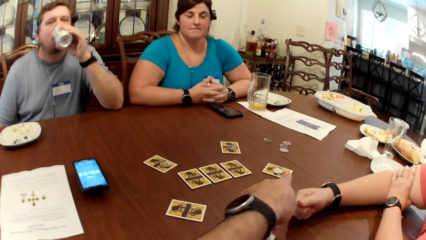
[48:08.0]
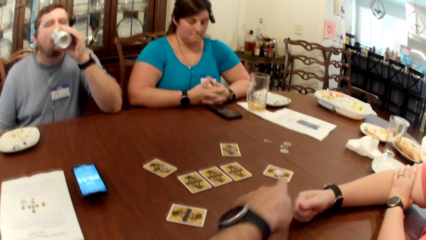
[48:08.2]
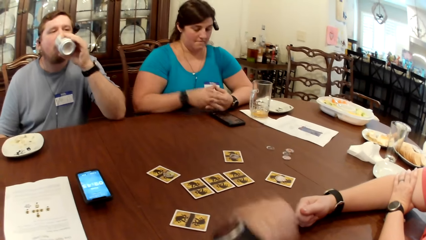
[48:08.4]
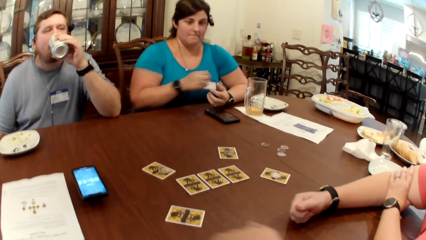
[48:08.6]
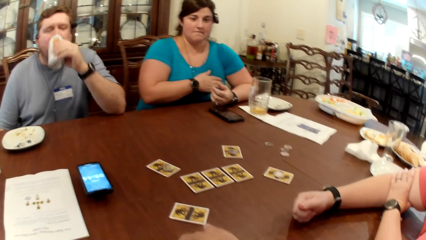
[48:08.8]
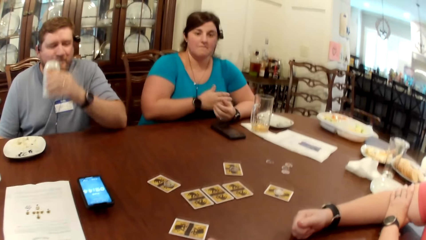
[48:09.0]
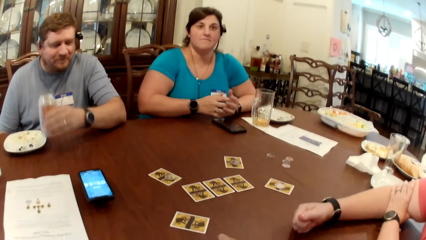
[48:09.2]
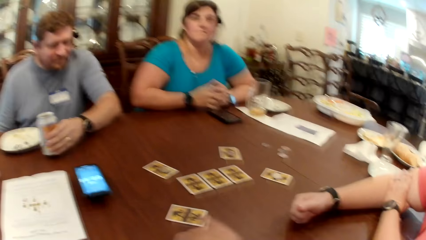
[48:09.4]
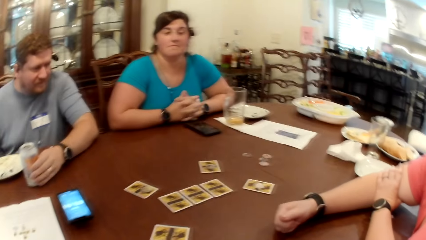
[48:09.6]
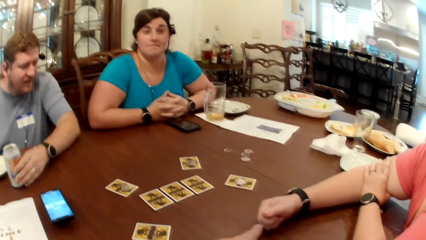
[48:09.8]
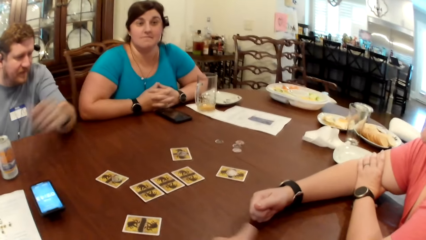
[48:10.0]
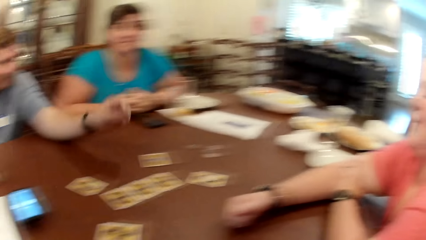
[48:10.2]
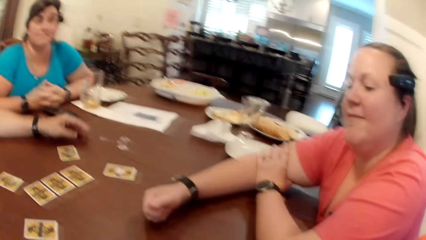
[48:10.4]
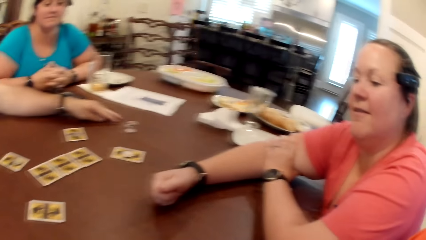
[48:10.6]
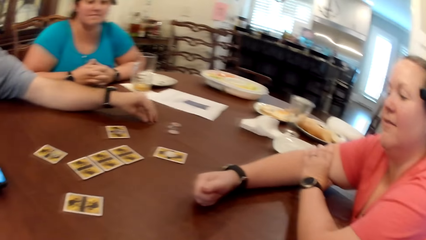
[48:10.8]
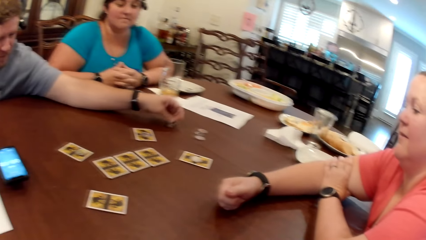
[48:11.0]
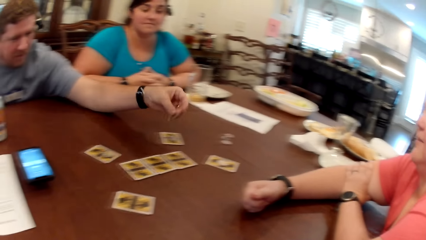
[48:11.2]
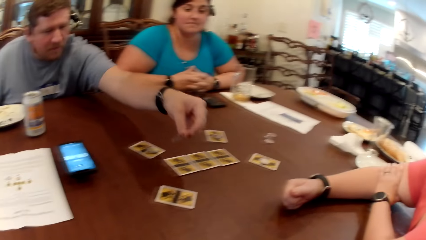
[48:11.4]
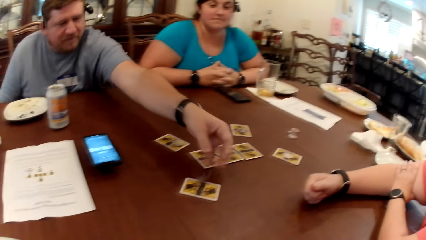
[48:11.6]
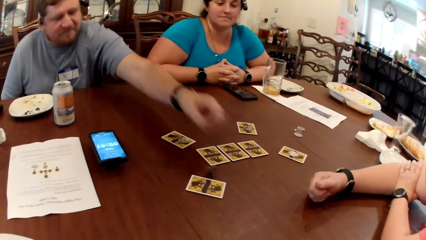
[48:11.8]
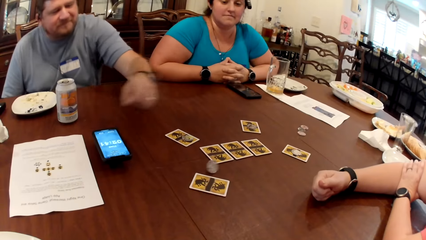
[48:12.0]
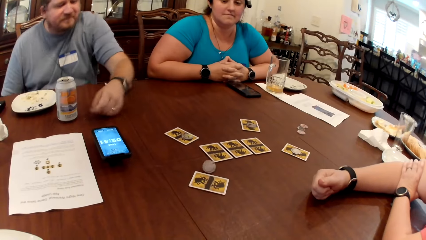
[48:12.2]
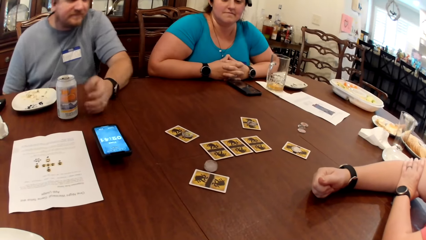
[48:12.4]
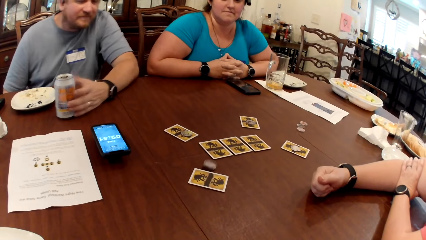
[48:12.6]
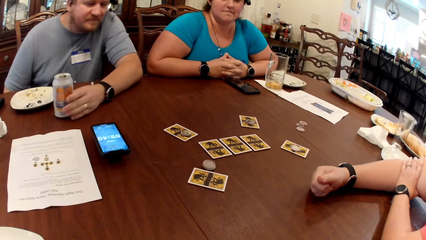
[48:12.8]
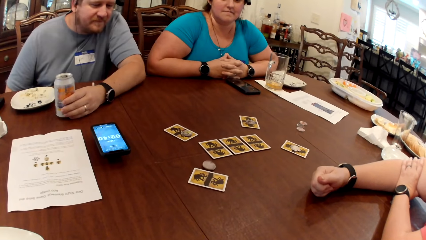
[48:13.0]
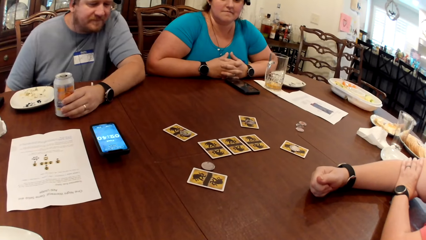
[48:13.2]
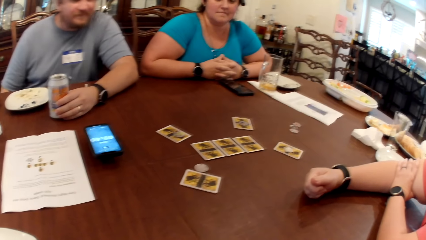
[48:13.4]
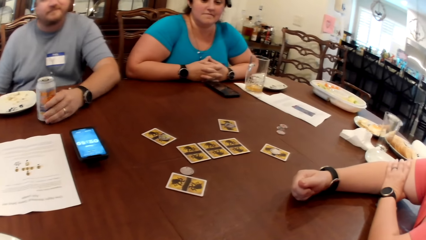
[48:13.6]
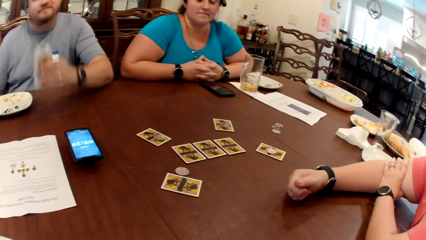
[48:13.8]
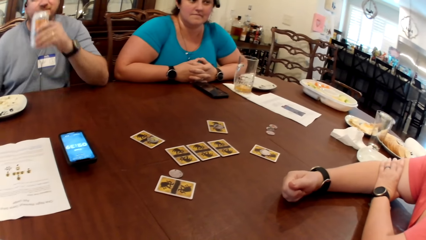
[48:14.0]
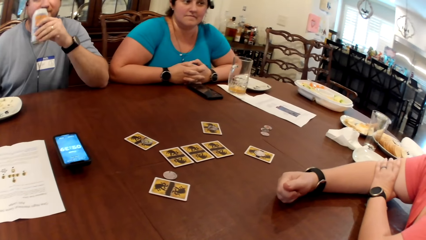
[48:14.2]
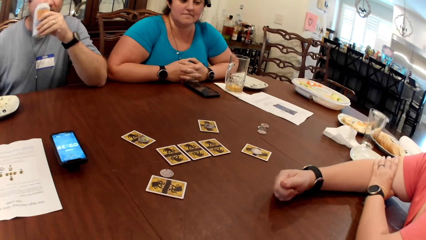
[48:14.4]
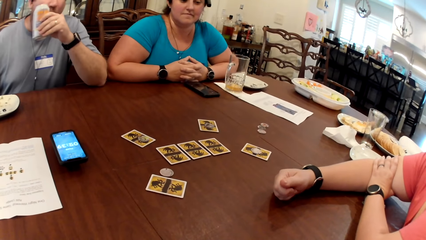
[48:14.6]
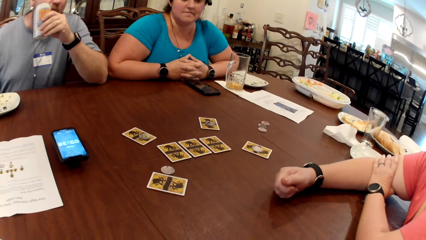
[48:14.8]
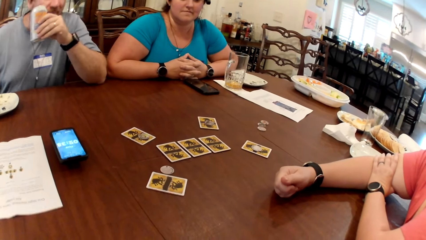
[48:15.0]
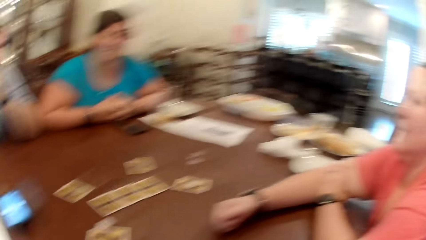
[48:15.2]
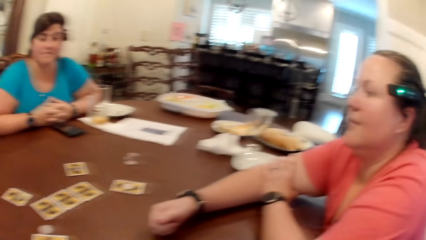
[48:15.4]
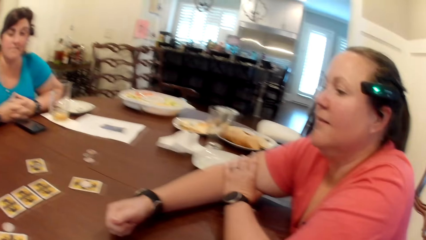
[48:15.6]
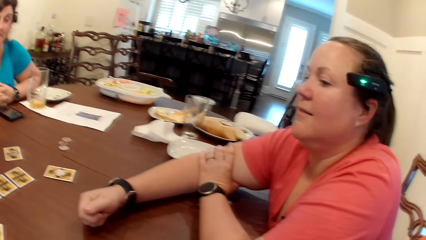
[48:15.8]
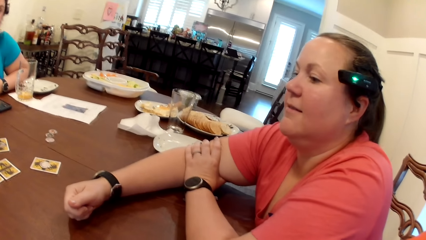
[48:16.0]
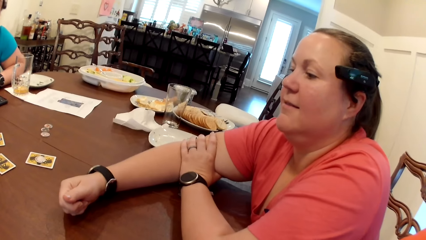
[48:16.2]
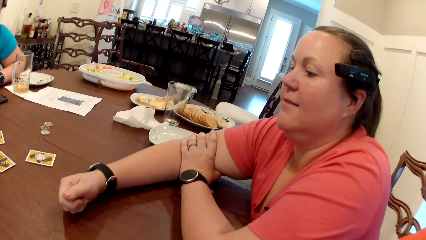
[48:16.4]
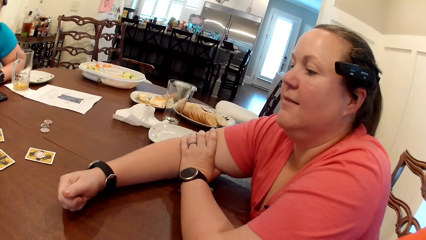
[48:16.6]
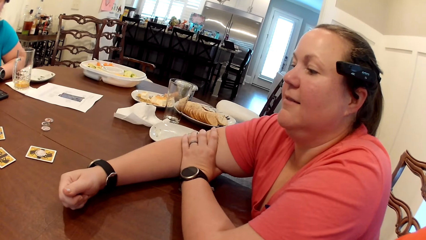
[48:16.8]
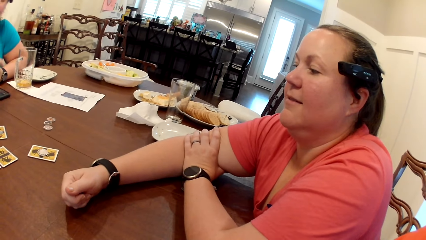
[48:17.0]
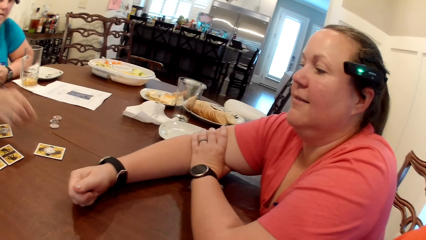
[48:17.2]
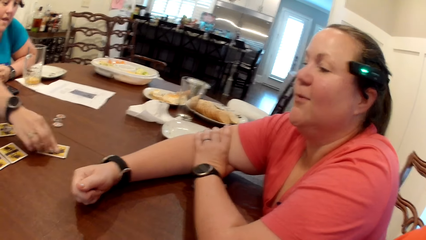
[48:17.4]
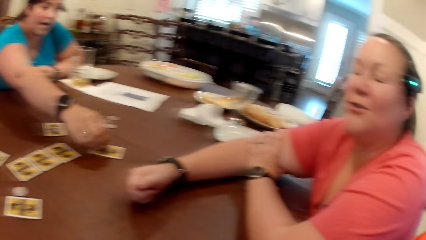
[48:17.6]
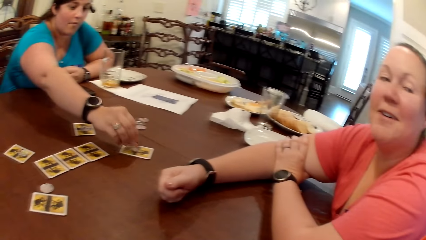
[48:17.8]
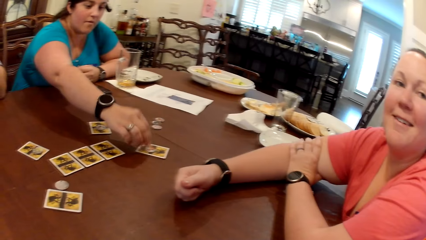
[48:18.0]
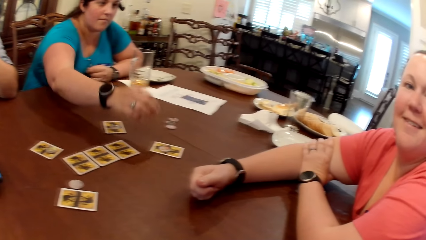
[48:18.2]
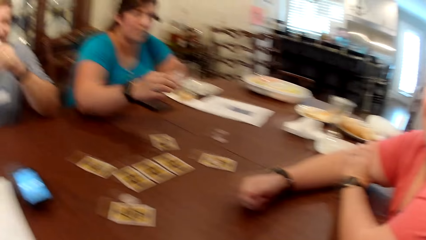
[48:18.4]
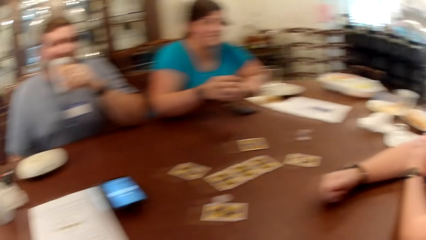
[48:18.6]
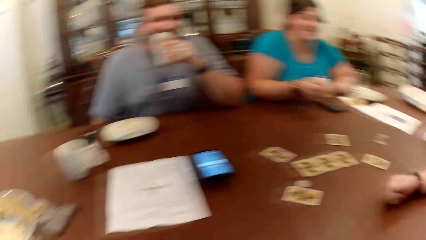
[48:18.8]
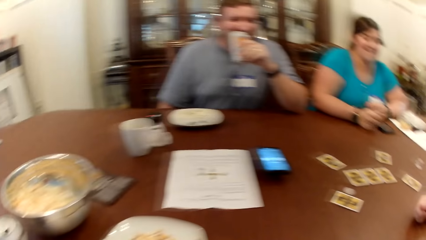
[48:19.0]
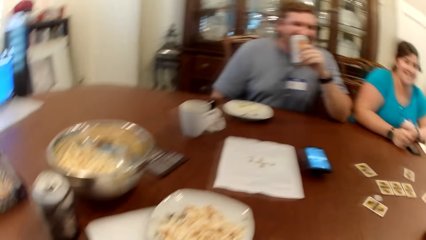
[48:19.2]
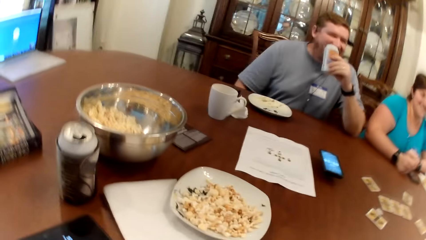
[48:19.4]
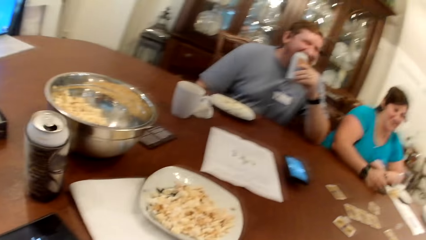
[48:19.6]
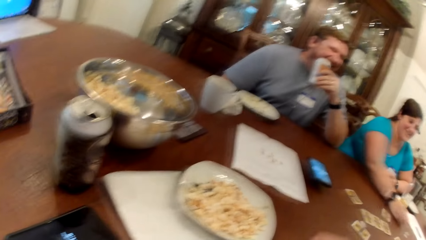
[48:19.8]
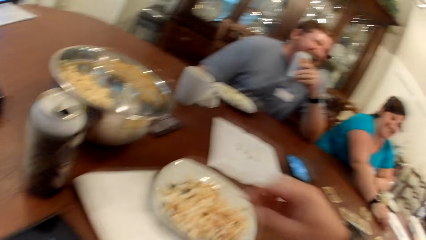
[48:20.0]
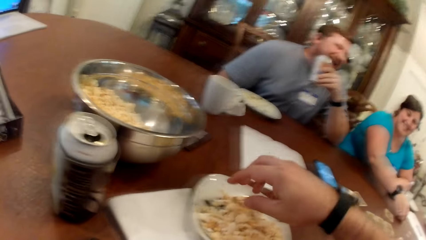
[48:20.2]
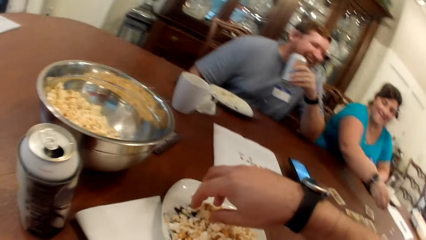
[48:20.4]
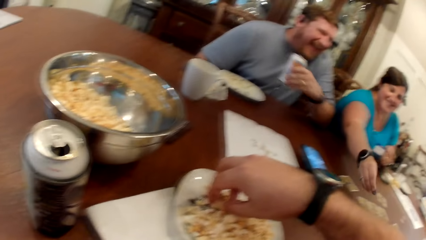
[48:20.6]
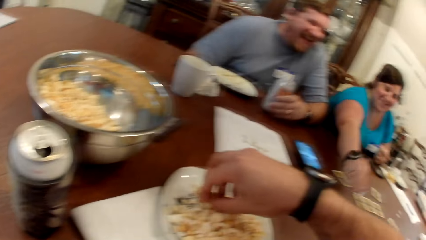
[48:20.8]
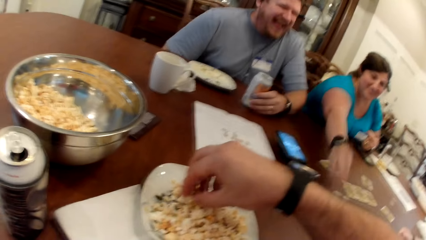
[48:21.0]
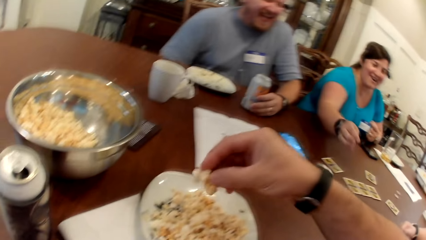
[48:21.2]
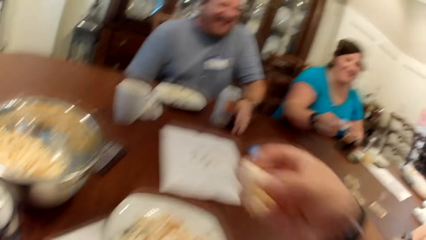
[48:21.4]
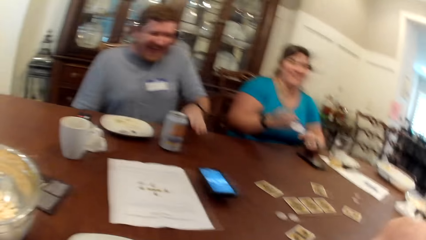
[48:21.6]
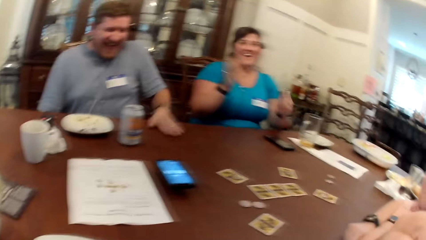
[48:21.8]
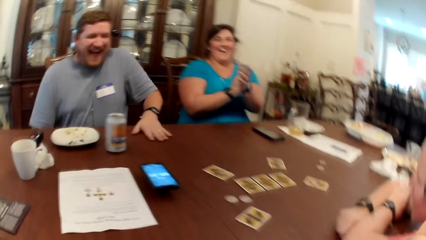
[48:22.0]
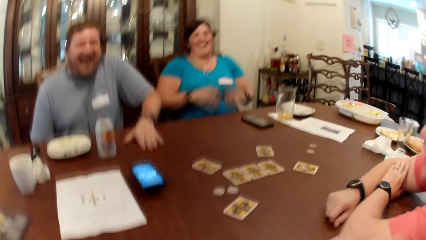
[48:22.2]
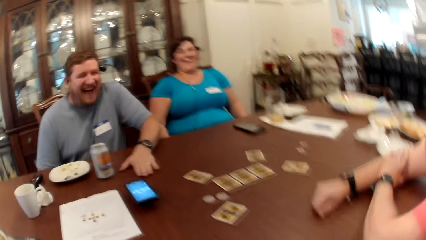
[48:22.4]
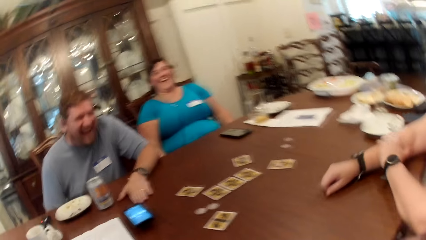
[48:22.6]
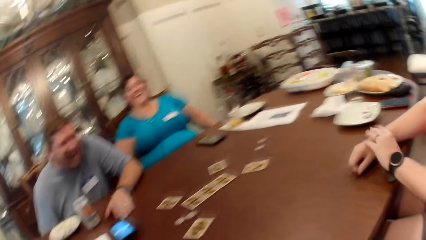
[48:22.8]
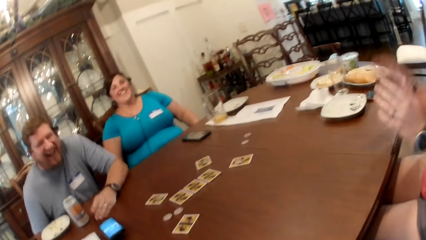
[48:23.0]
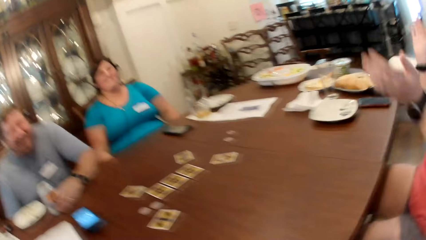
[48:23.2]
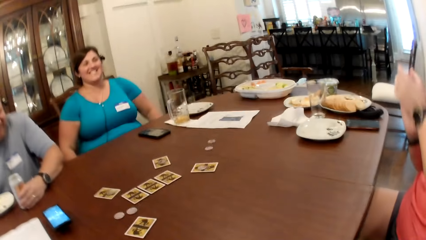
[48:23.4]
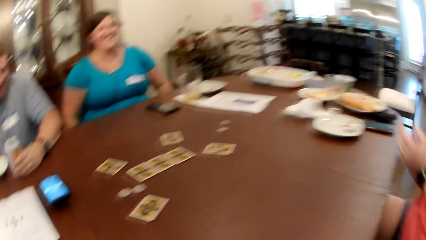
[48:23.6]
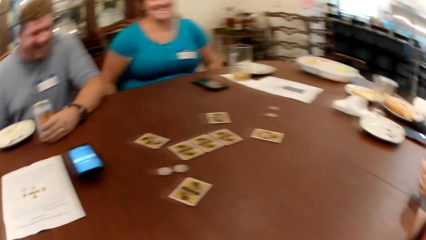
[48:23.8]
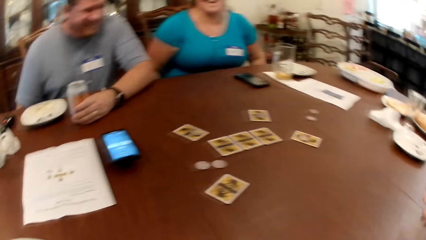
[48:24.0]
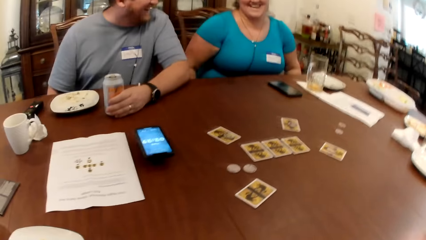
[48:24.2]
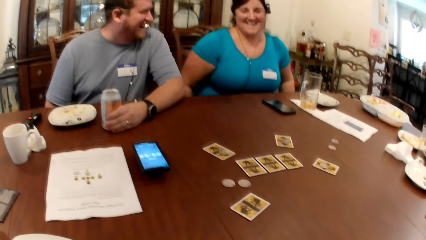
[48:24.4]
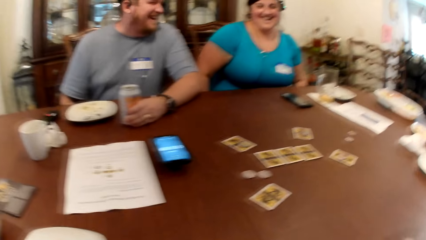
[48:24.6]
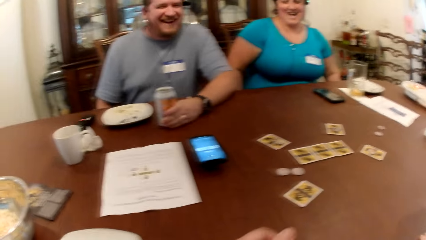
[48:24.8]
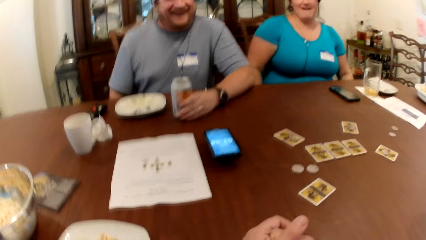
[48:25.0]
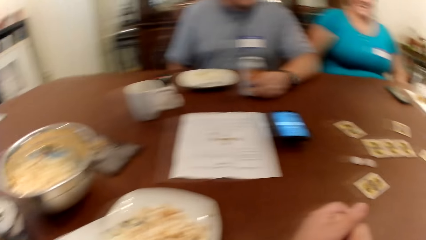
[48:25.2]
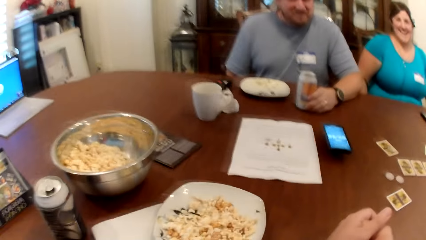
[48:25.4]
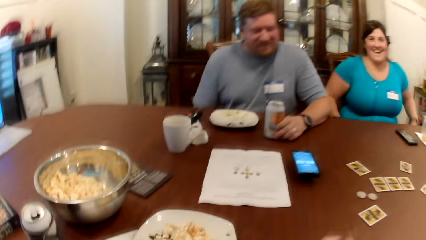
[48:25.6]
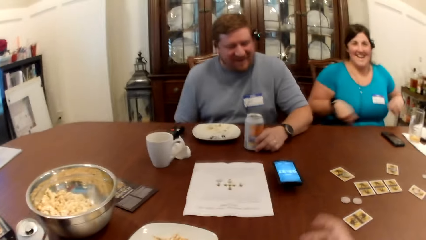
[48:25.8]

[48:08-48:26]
The man drops the can of soda on the table with his left hand. The man picks the token from the table with his left hand and drops the token on the card on the table with his left hand. The man moves the can of soda on the table with his left hand and picks the can of soda from the table with his left hand. The woman picks the token on the card on the table with her left hand. The woman drops the token on the card on the table with her right hand. The woman picks the token on the table with her right hand. The camera wearer picks from the plate of popcorn on the table with his right hand. The man drops the can of soda on the table with his left hand. The woman picks the token on the card on the table with her left hand. The man taps the table with his left hand and moves the can of soda on the table with his left hand.
